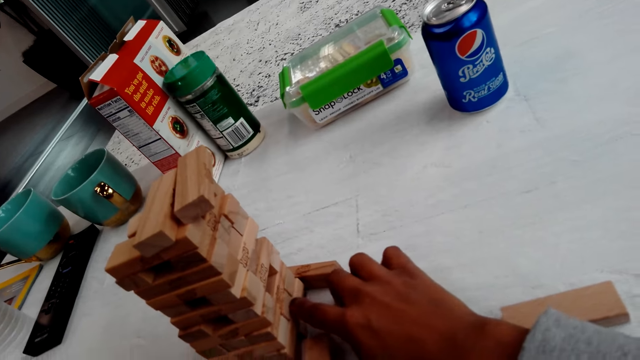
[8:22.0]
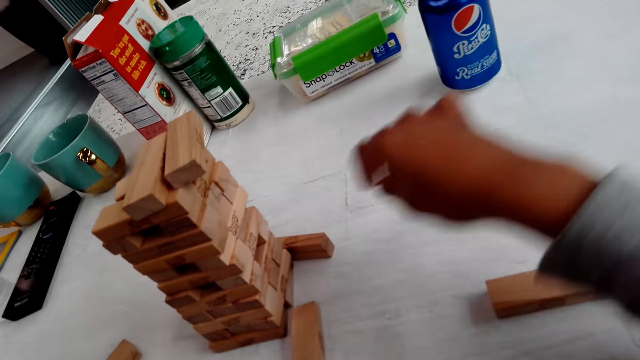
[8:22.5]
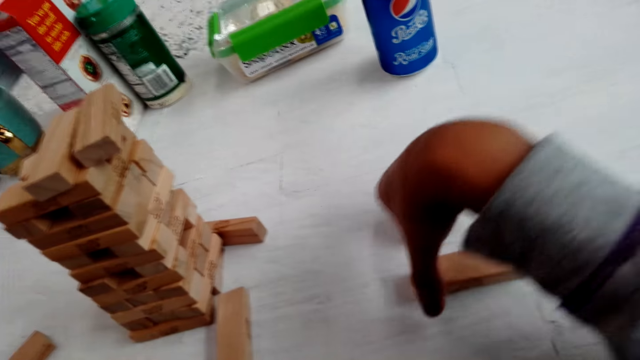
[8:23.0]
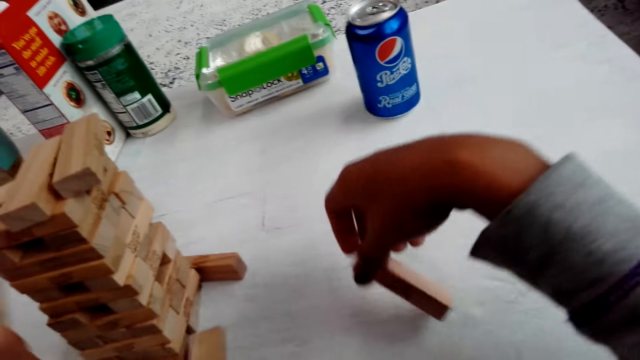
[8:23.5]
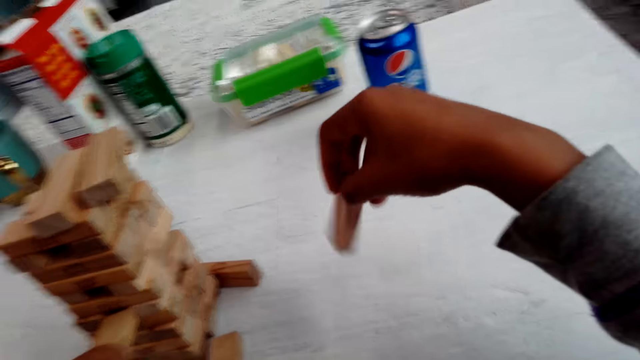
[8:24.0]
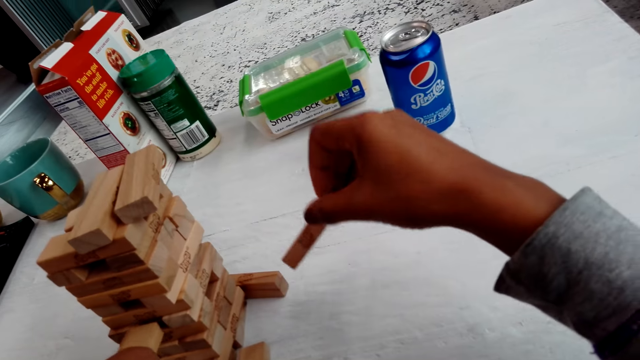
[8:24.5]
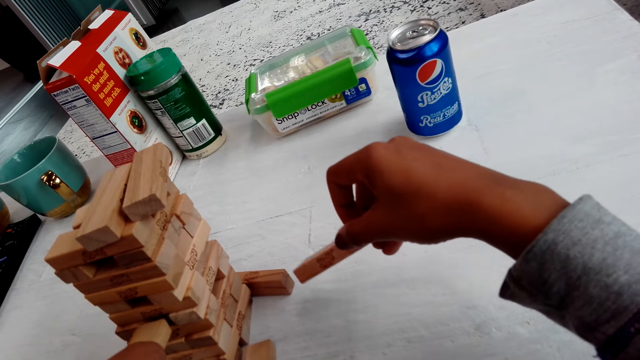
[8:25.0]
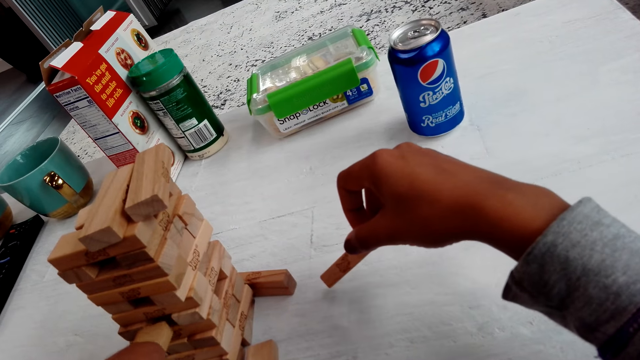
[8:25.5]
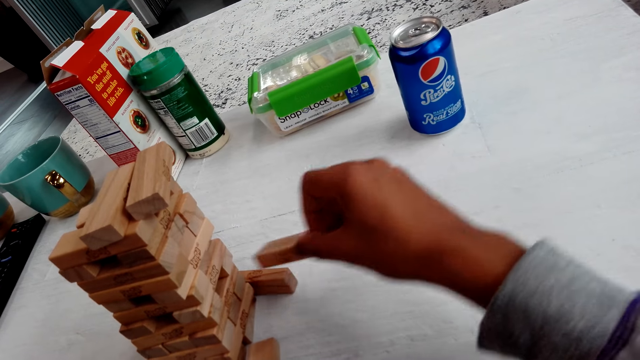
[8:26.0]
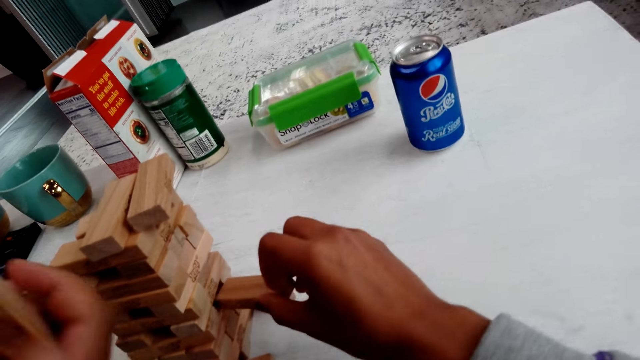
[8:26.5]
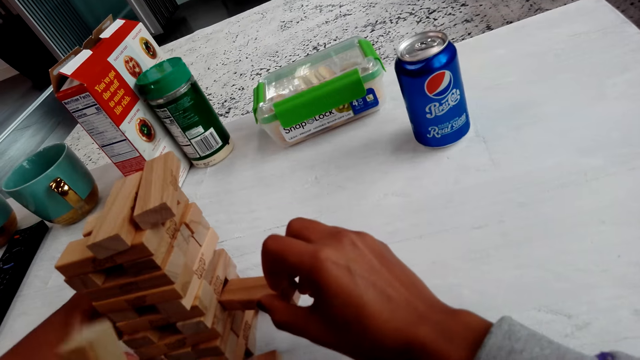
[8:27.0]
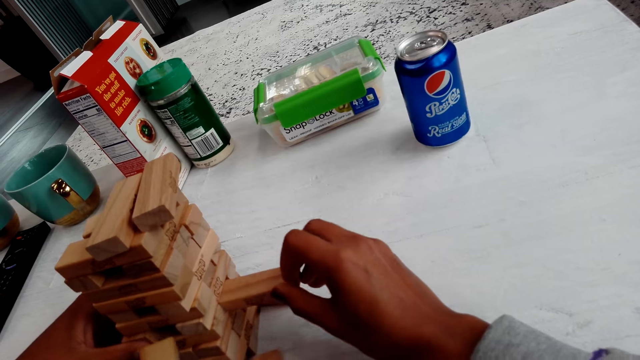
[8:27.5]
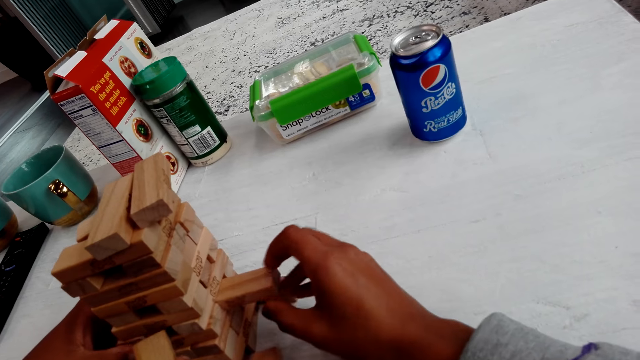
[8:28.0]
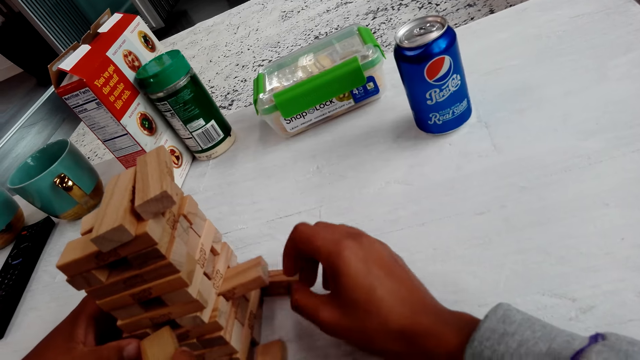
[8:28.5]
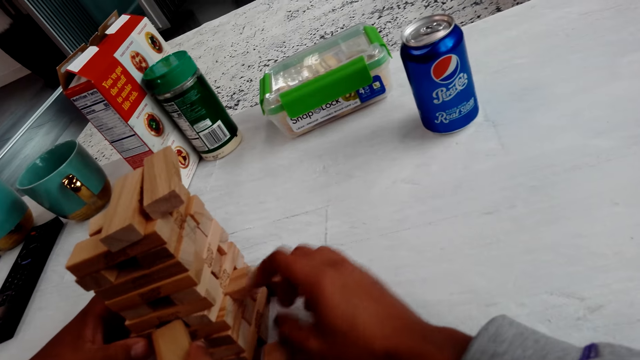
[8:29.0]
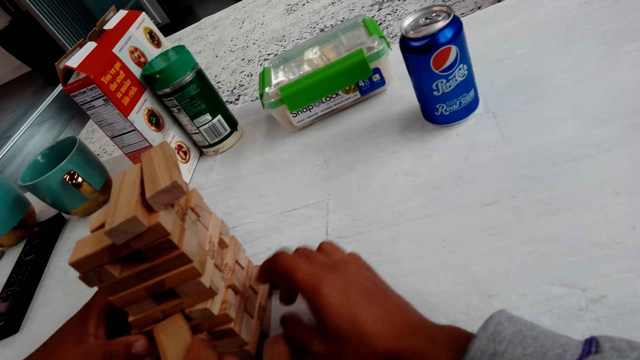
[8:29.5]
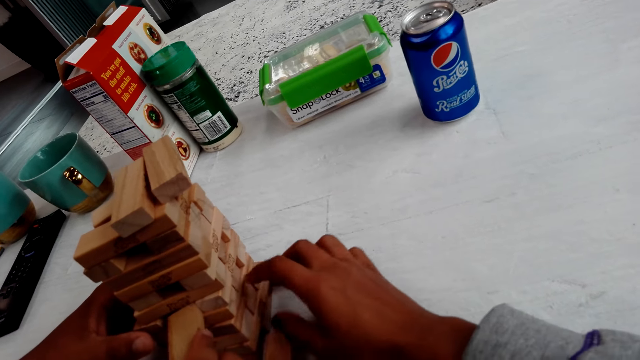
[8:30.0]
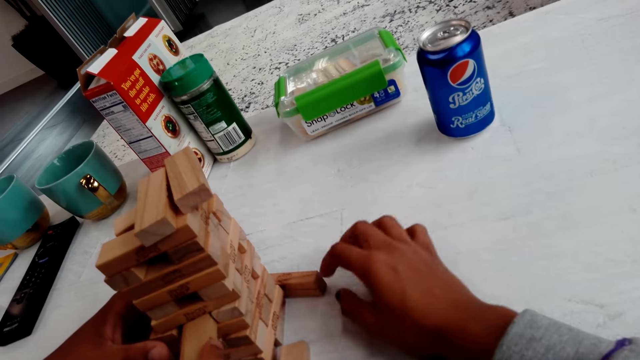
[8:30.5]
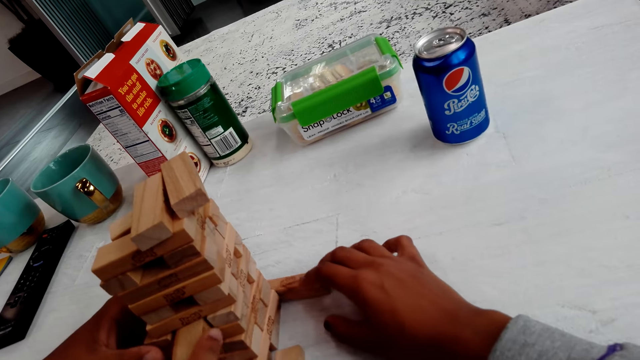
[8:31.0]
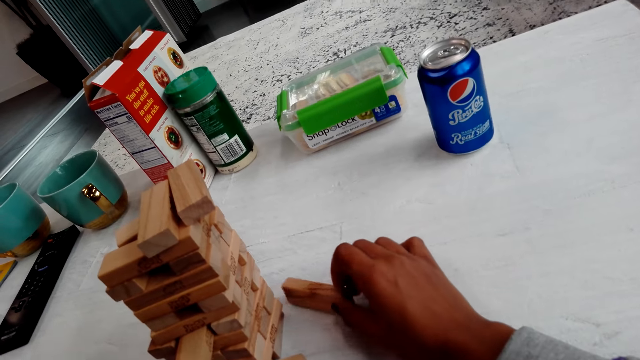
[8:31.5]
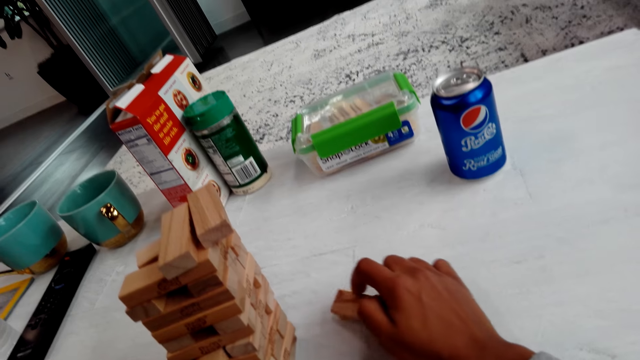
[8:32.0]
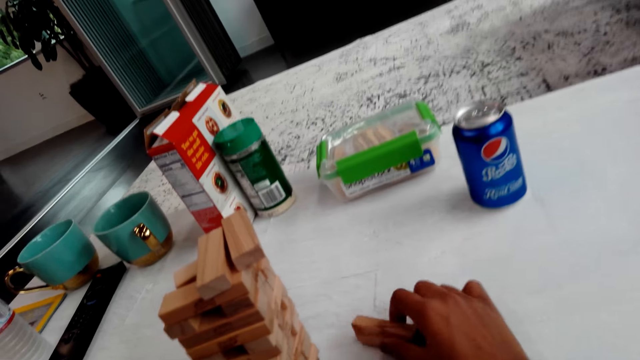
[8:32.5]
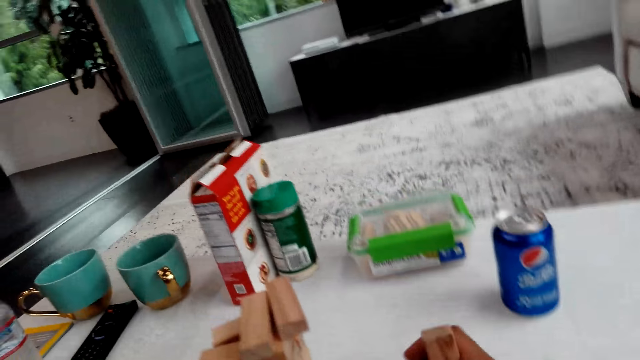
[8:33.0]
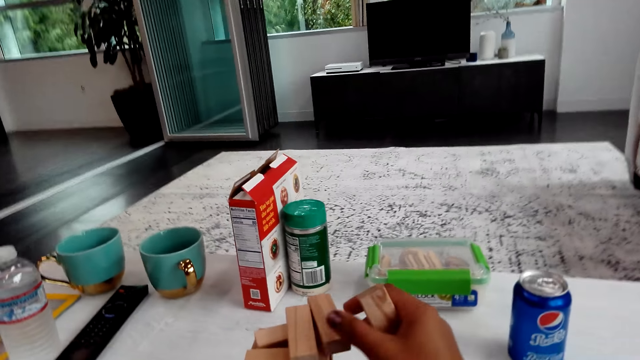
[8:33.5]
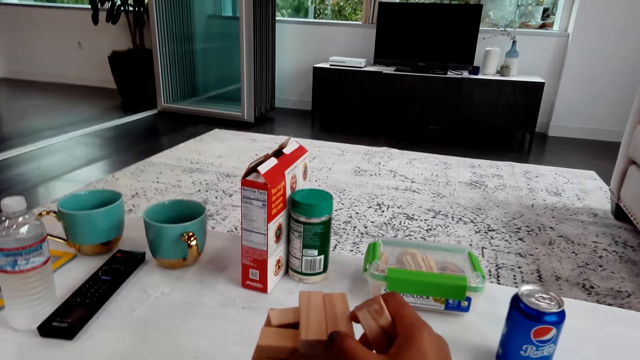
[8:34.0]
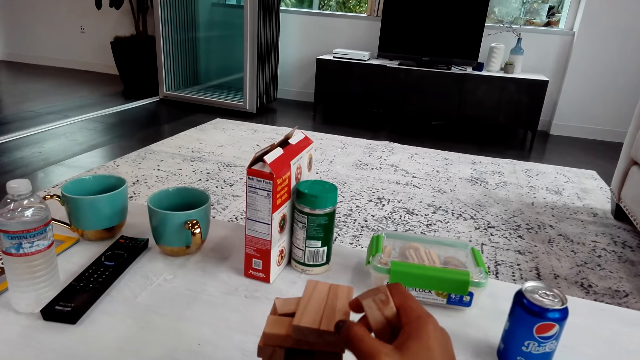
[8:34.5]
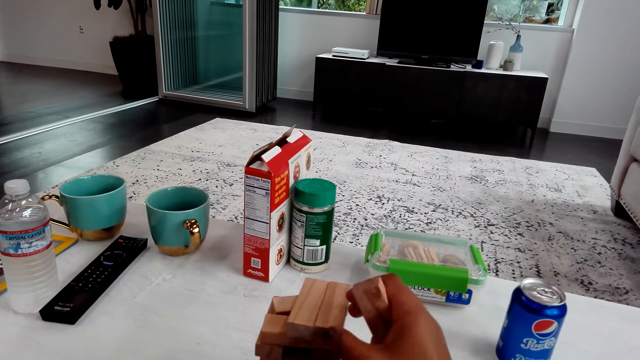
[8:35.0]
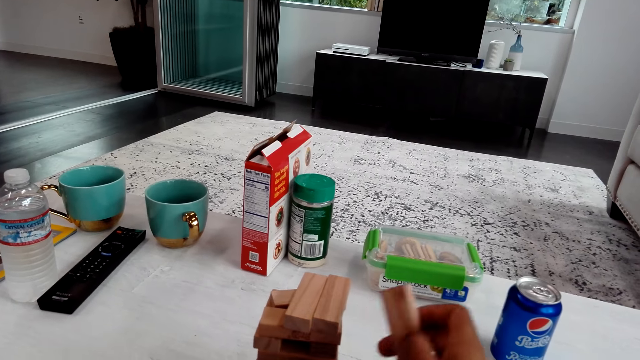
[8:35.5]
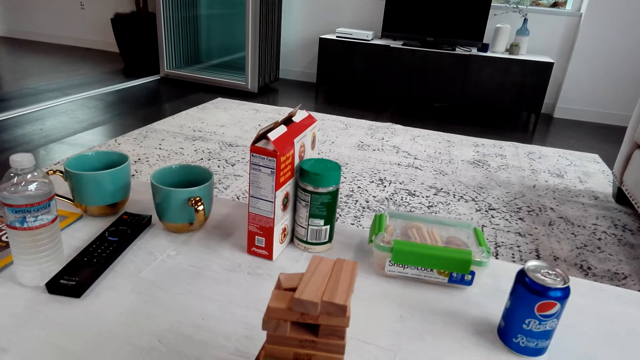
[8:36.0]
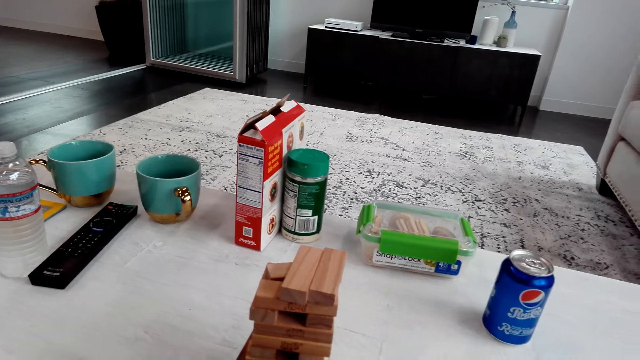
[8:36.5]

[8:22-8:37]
The camera wearer picks up a block. A person holds a block. The camera wearer pushes the block in the game. The person holds the blocks. The person pushes the block in the game. The camera wearer picks up a block. They adjust the blocks on the top.

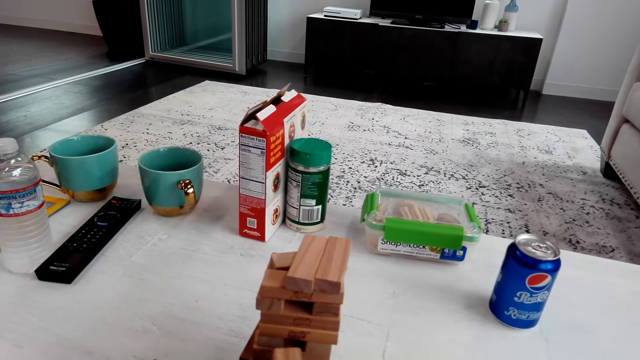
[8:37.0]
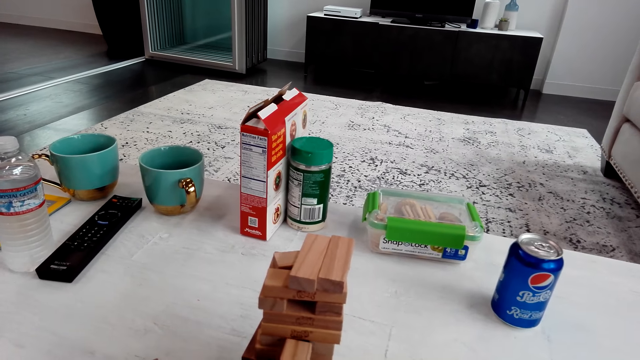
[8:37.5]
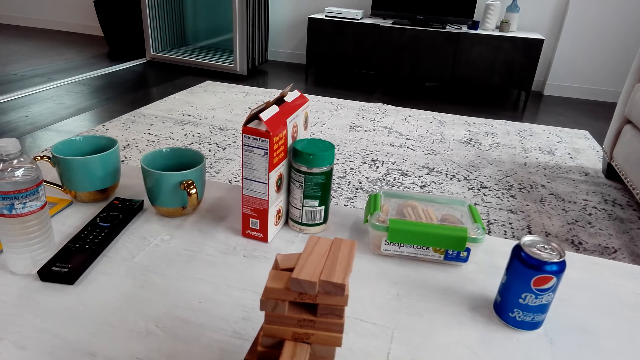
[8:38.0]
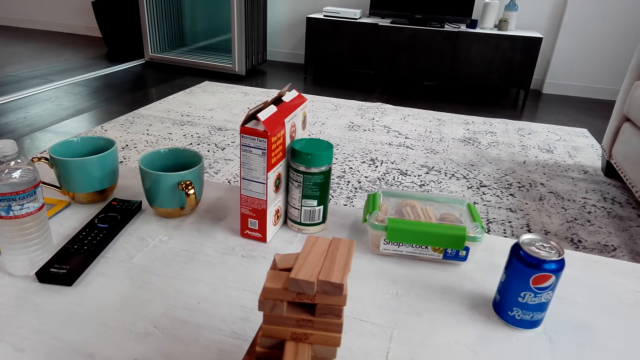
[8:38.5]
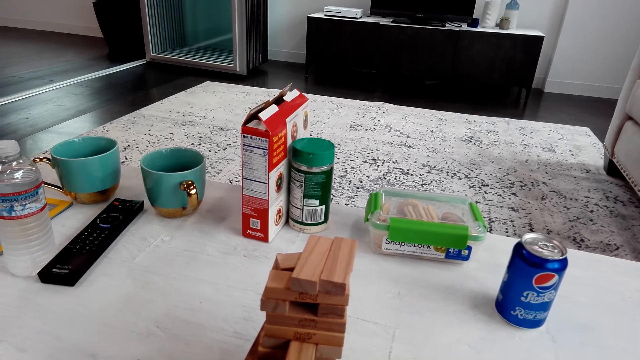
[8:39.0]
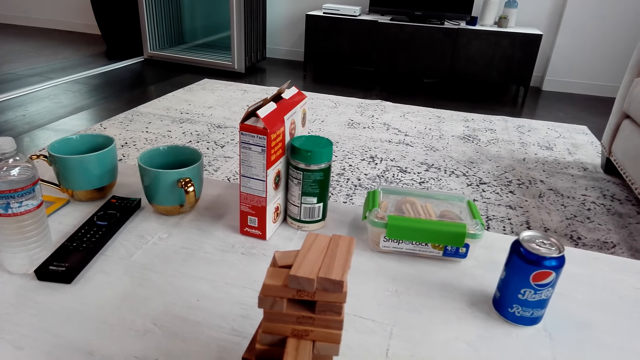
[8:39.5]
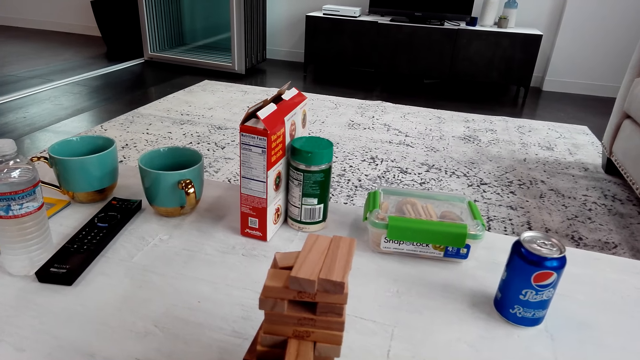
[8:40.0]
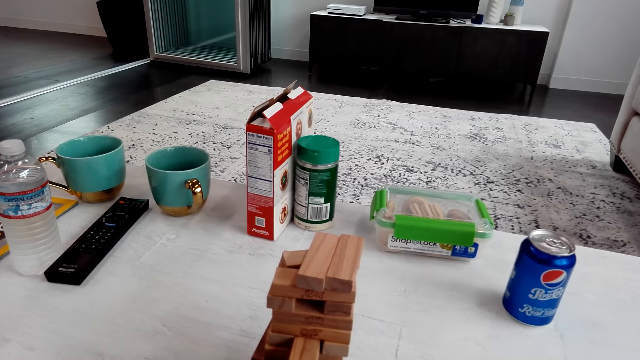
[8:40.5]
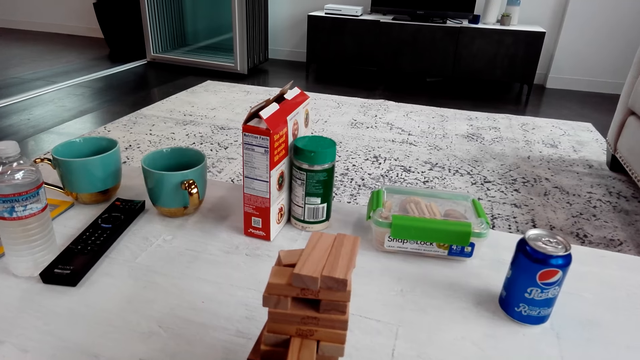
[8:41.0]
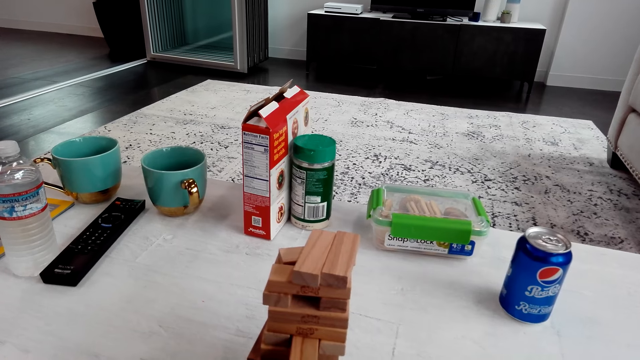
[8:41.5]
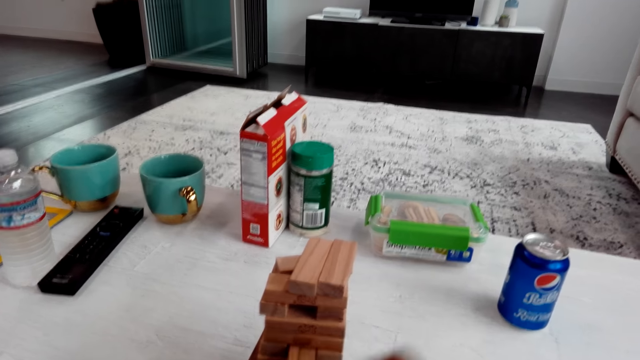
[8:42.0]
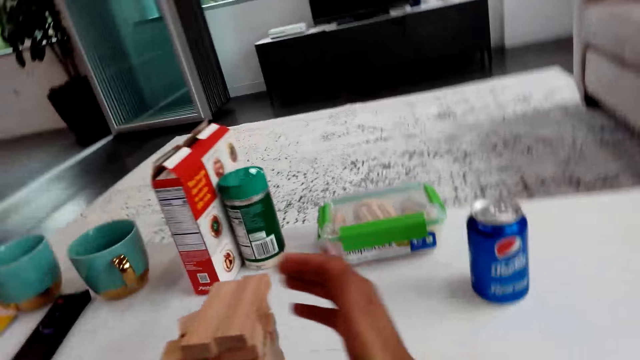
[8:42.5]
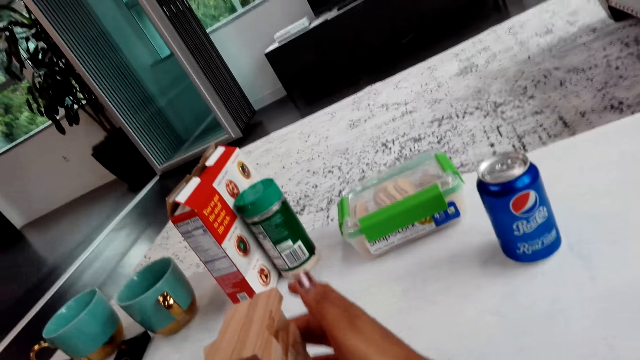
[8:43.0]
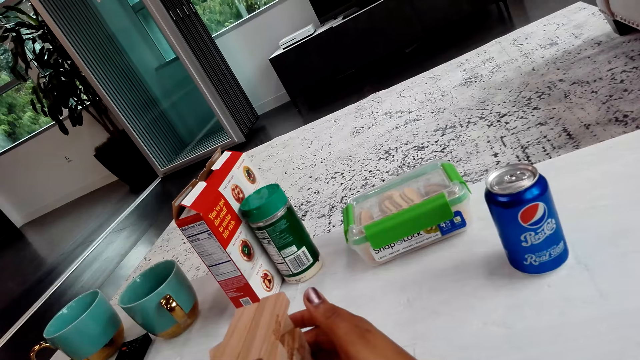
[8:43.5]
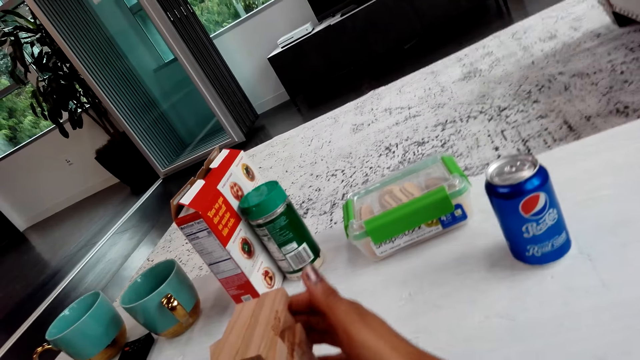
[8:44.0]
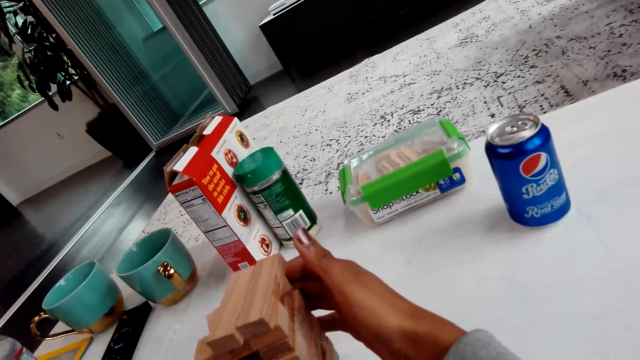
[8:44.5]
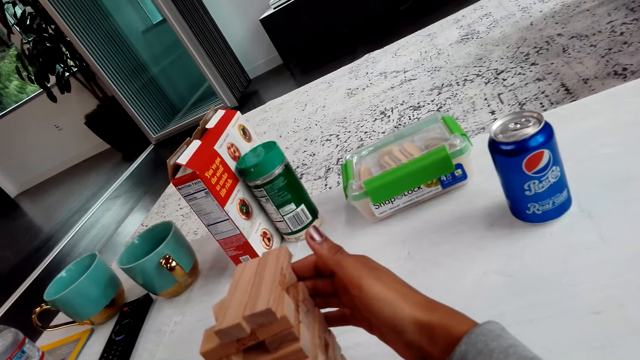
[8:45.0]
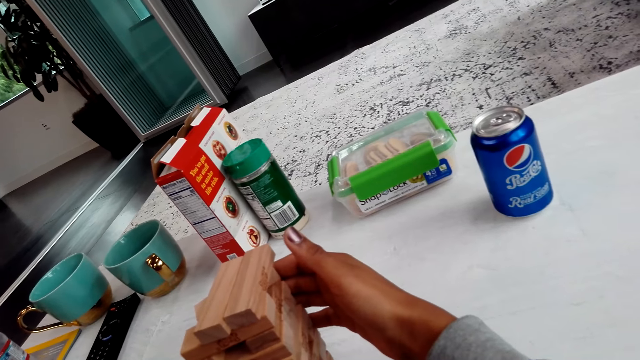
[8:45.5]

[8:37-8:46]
The camera wearer pushes the block in the game. They adjust the blocks.
